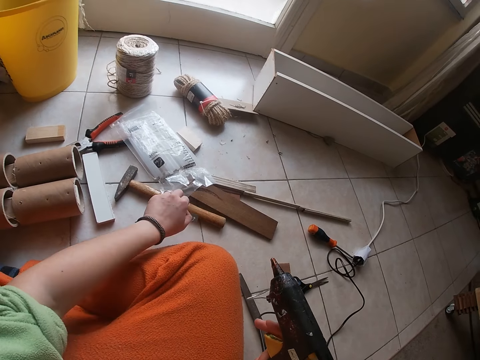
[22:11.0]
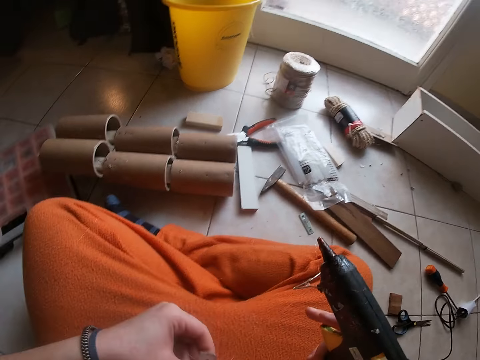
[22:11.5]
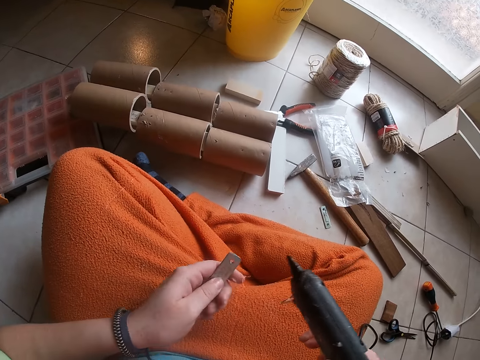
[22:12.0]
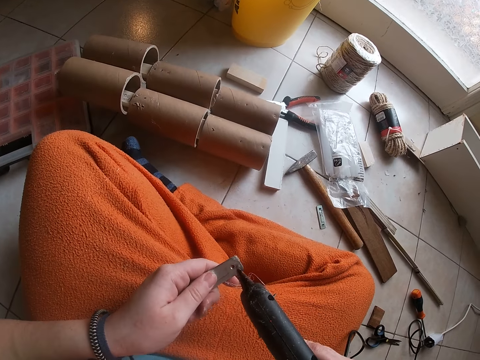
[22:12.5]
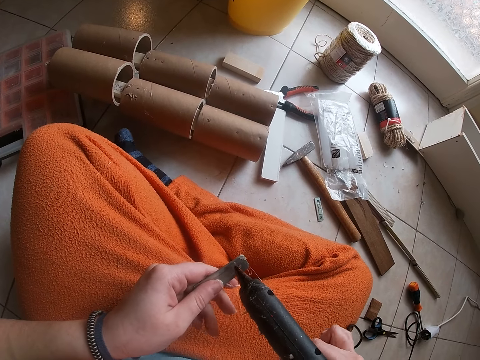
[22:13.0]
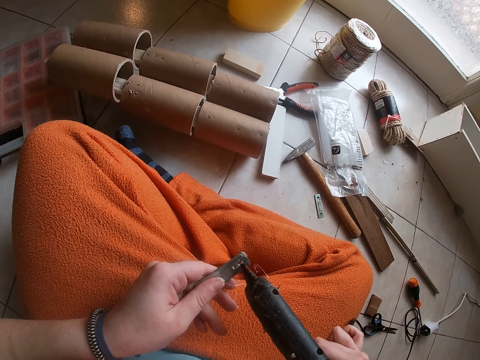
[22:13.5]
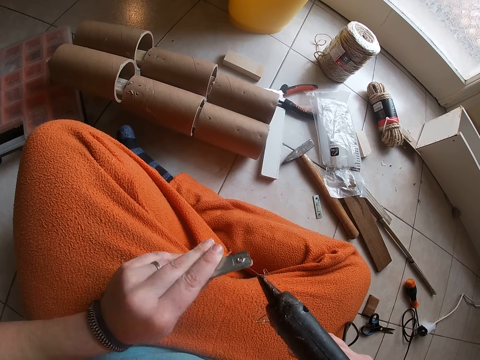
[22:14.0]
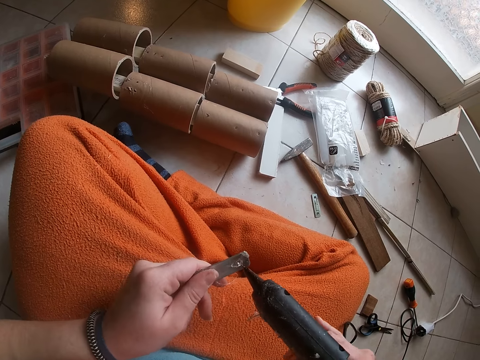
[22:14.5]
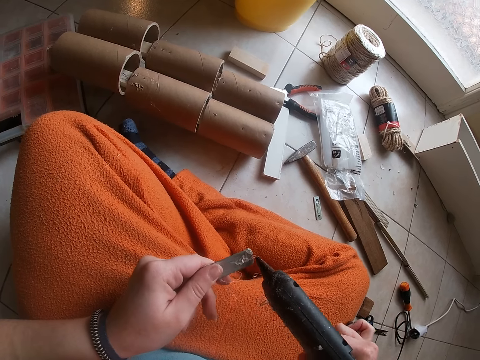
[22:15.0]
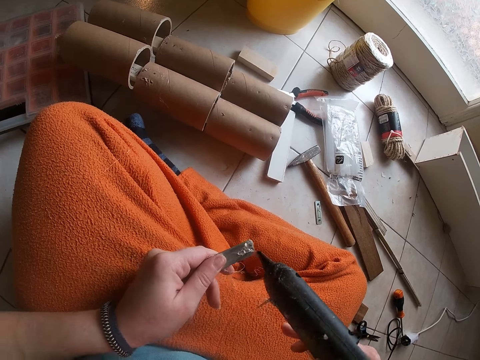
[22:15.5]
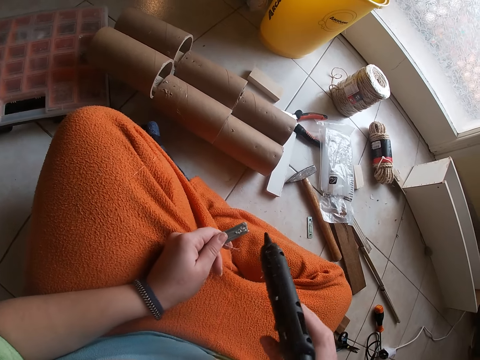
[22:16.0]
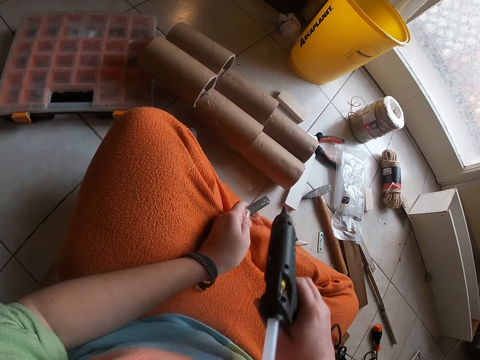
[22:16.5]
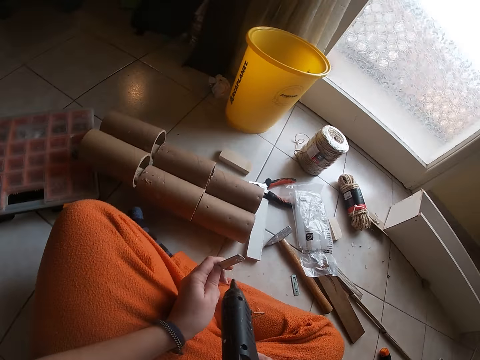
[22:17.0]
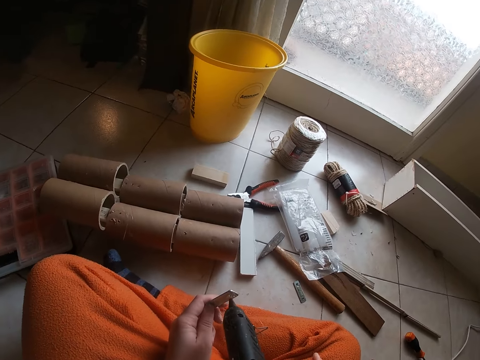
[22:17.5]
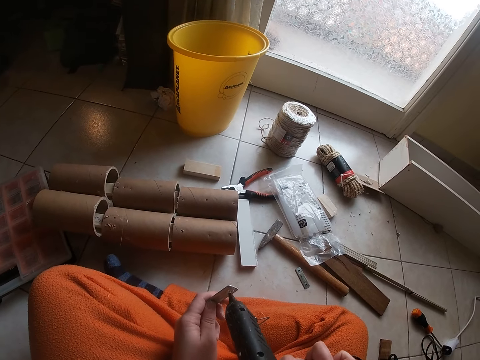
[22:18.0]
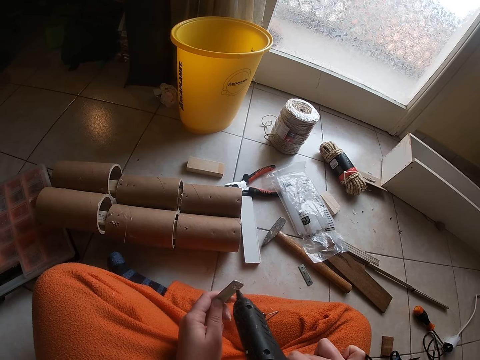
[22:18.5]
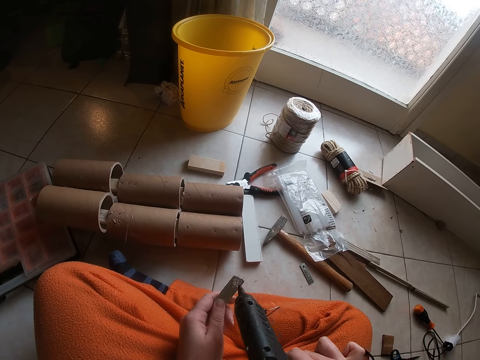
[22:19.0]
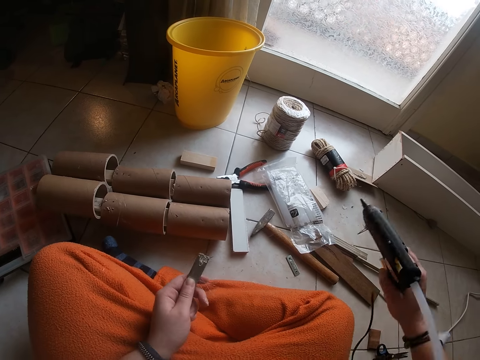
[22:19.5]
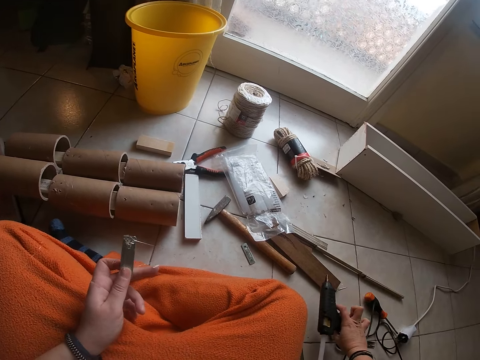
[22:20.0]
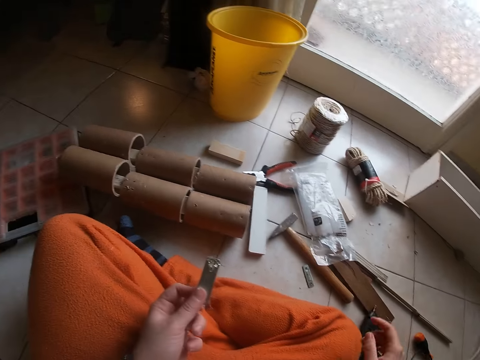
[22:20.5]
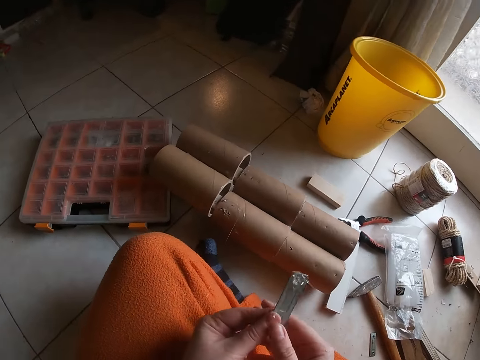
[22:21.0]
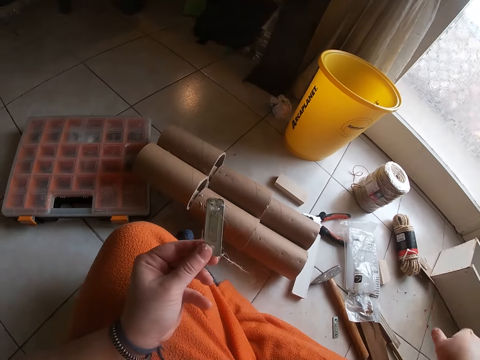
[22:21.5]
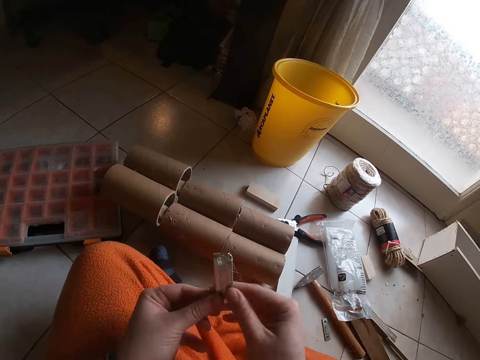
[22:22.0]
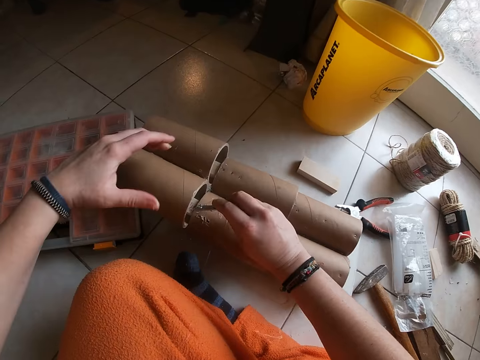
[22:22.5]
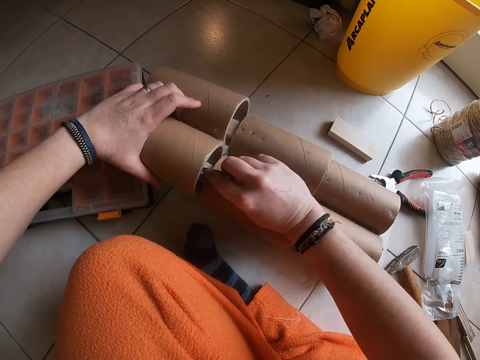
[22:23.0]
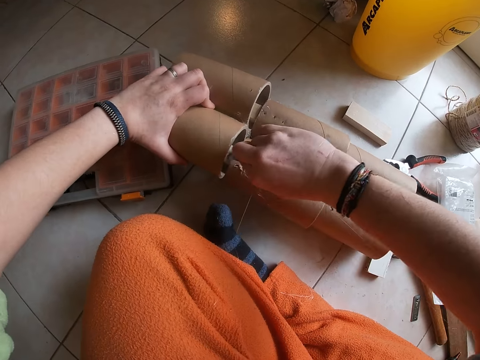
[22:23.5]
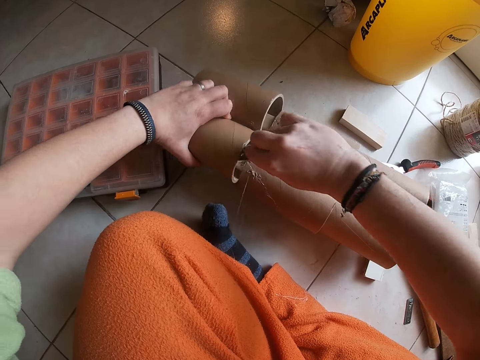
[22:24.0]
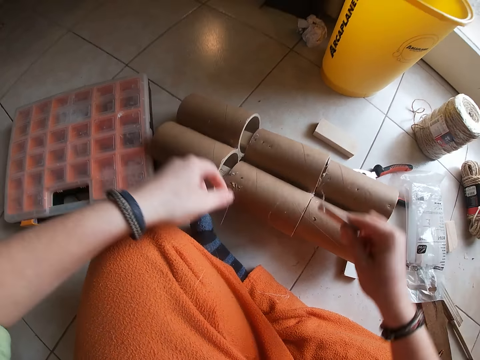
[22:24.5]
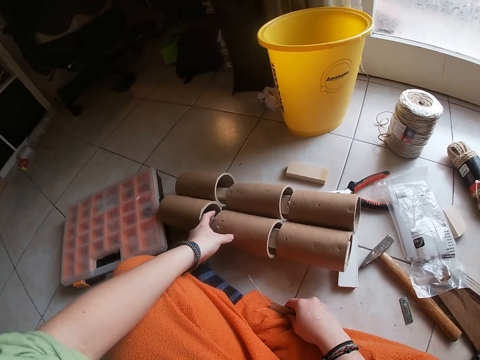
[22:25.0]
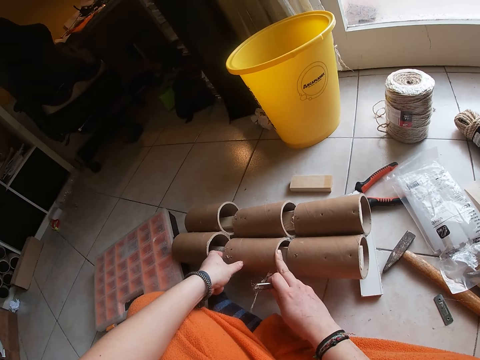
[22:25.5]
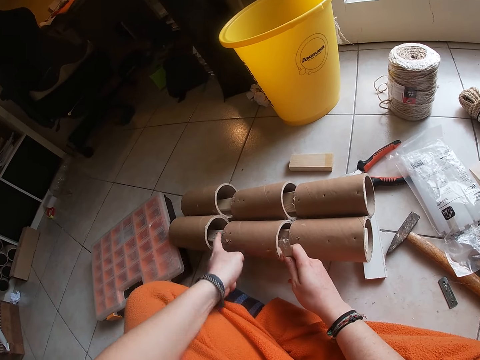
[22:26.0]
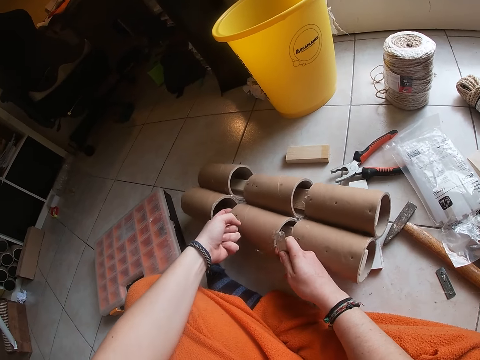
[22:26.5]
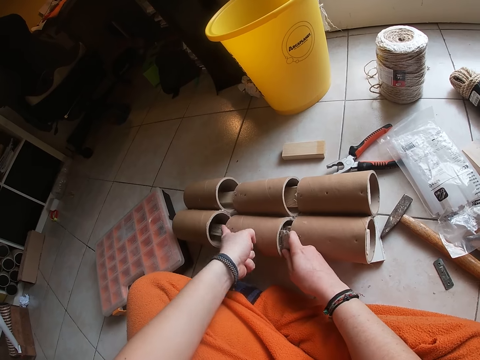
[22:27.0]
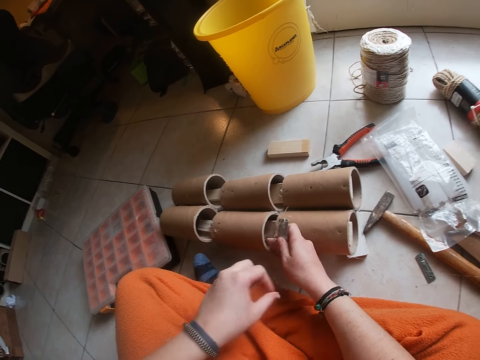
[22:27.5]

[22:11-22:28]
The camera wearer picks an iron tag from the floor with her left hand. She applies glue to the iron tag in her left hand from the glue gun in her right hand. She drops the glue gun in her right hand on the floor. She applies glue on a twine sisal rope. She puts the iron tag on the three-step cardboard roll with her hands. She removes the iron tag from the three-step cardboard roll with her right hand. She moves the three-step cardboard roll with her hands.

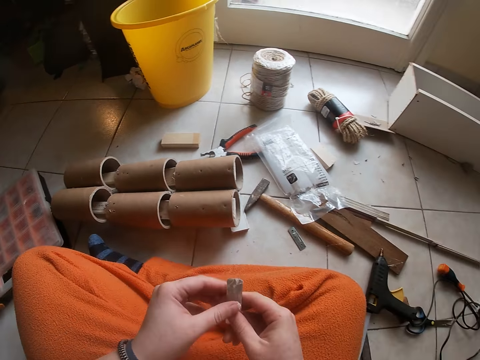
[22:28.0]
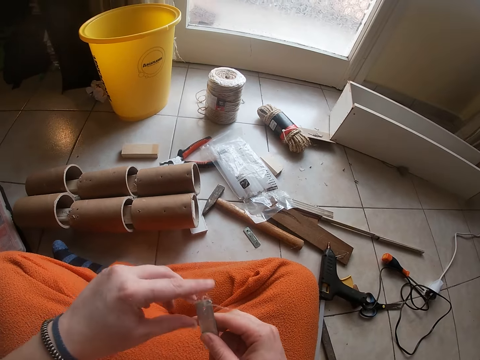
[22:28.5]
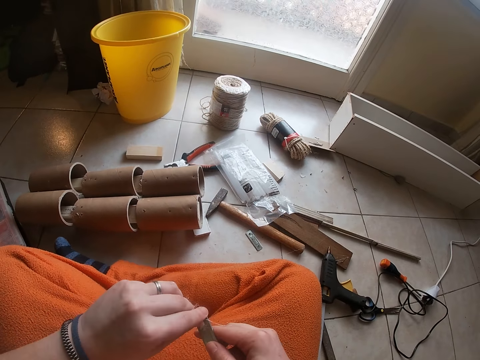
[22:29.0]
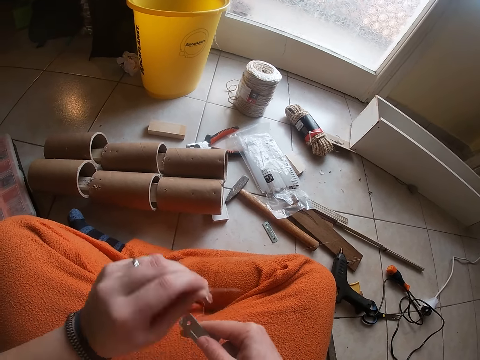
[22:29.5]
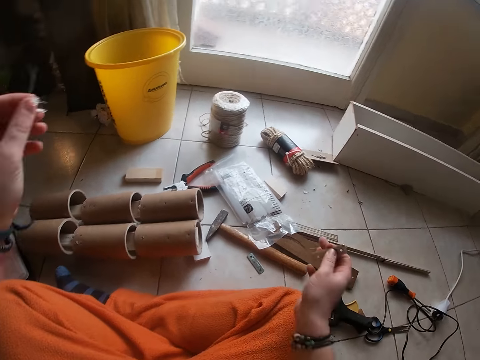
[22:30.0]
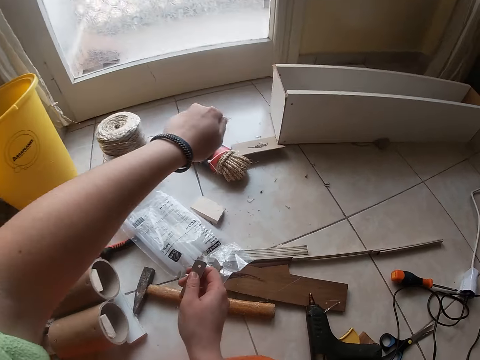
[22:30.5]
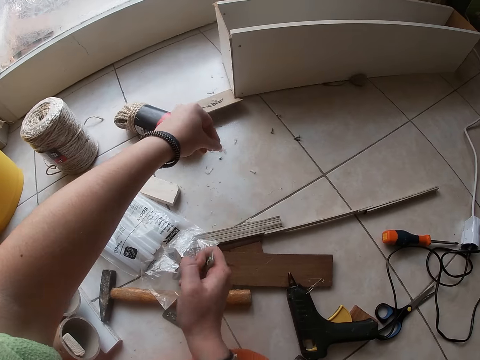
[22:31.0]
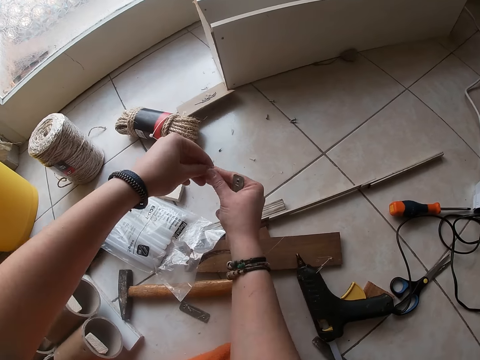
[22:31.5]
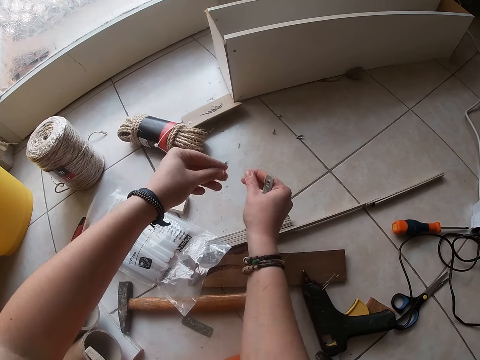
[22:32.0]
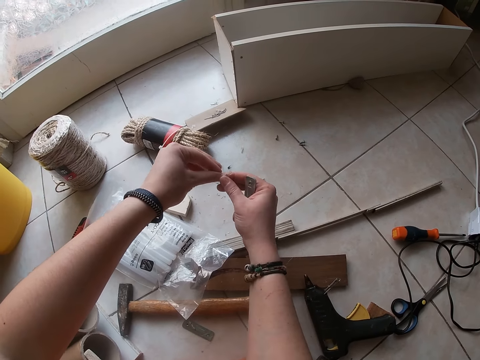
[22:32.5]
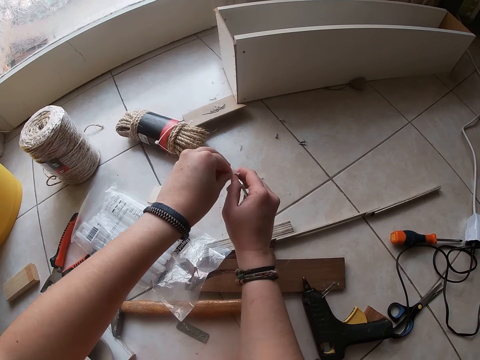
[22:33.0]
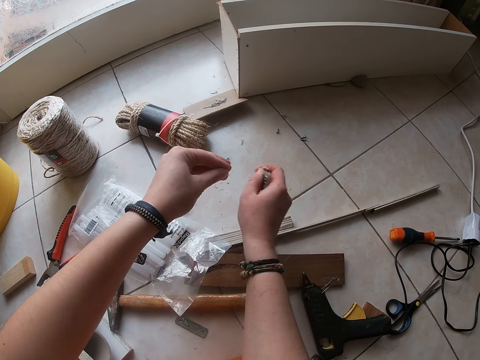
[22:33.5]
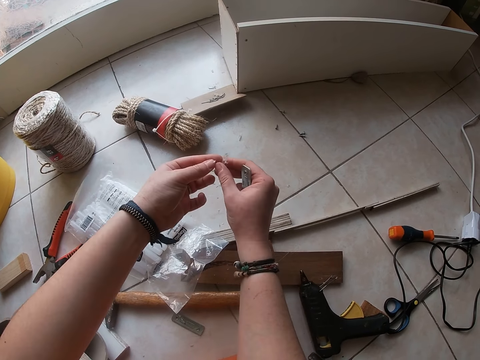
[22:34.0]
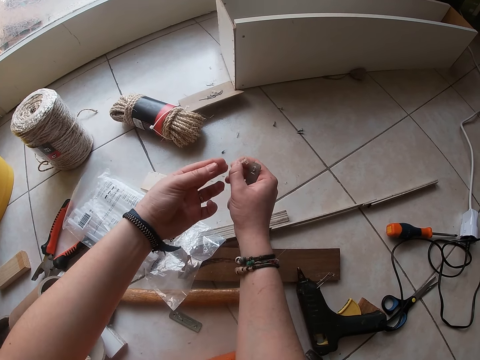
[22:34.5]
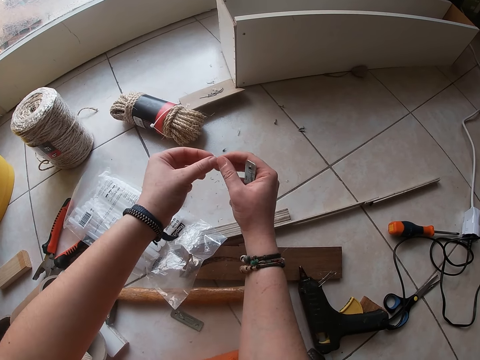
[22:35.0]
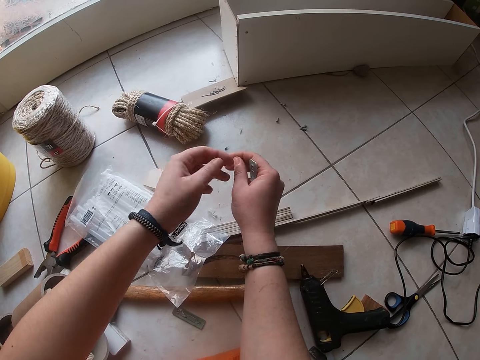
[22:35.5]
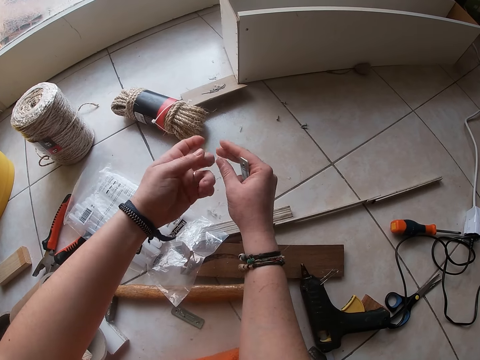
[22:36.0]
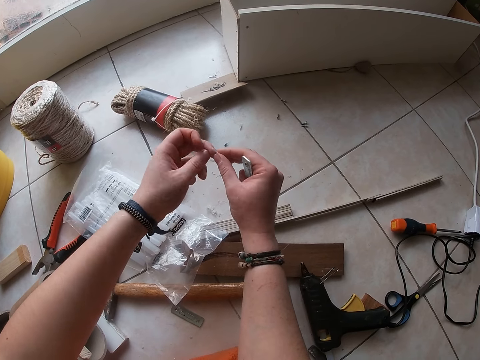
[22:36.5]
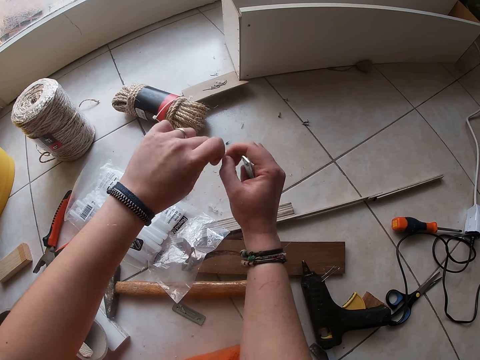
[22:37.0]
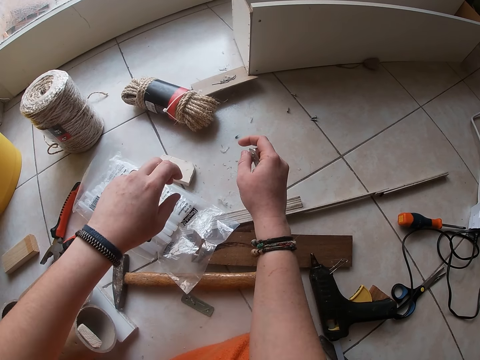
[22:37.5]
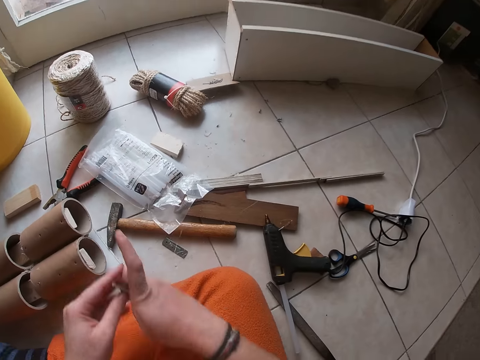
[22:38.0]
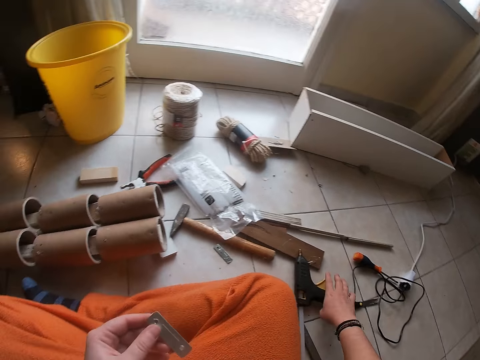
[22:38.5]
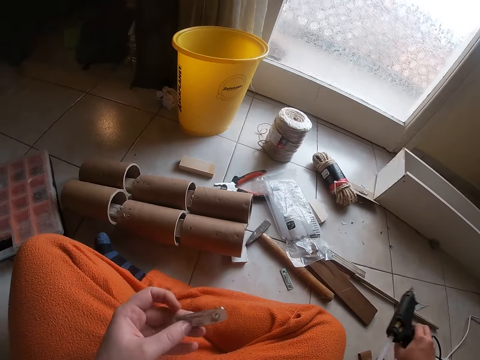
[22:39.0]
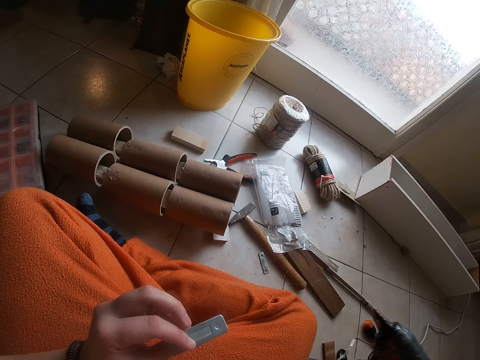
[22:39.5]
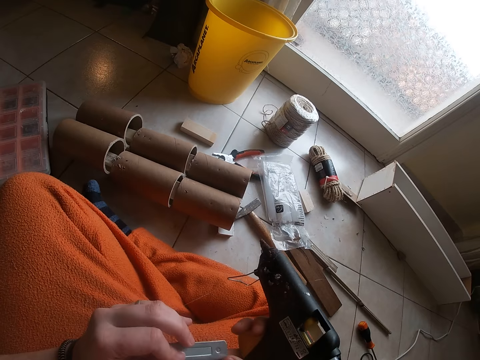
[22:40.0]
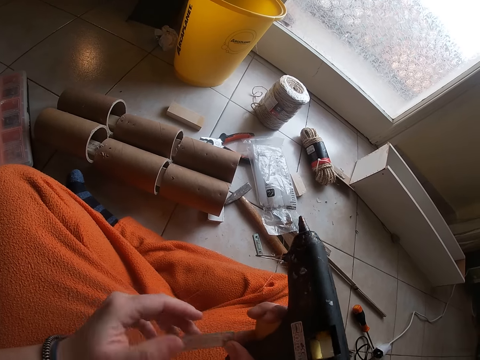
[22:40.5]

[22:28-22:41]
The camera wearer removes some dirt from the iron tag with her left hand. She drops the dirt in her left hand on the floor. She removes the glue on her left hand with her right hand. She picks up the glue gun from the floor with her right hand.
